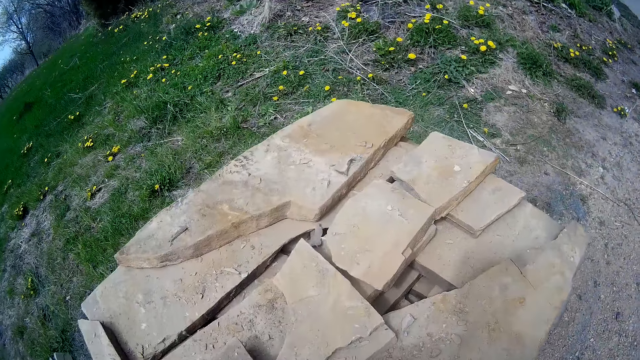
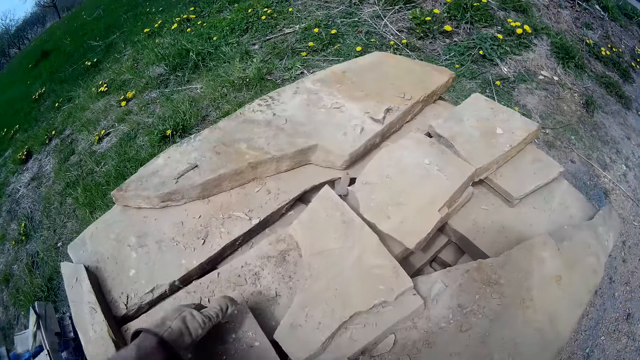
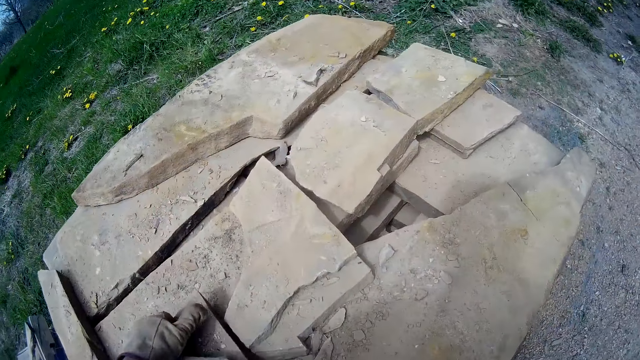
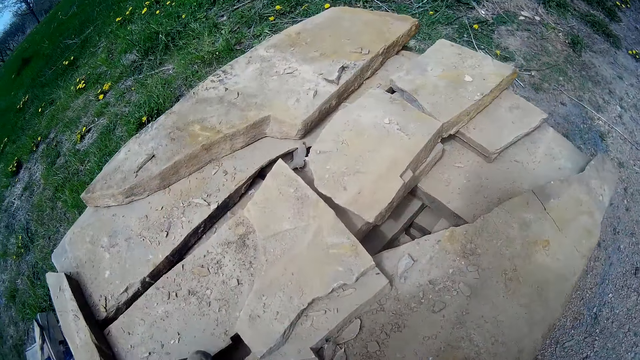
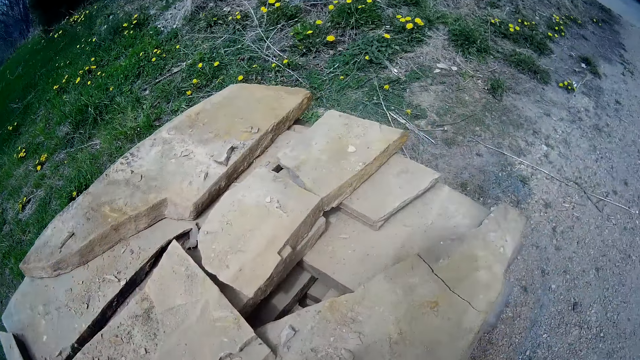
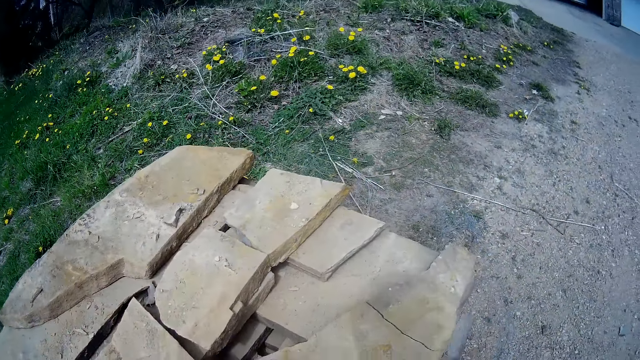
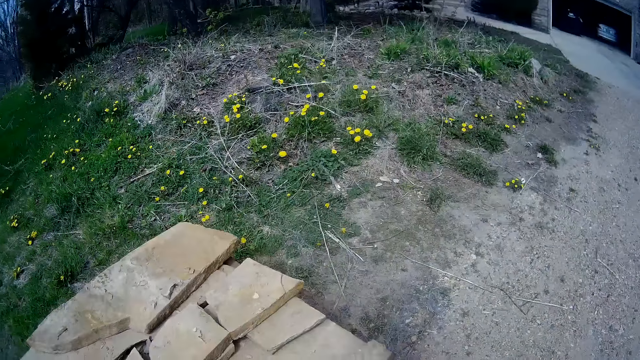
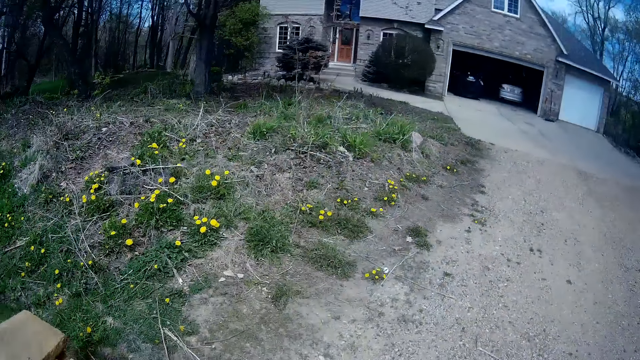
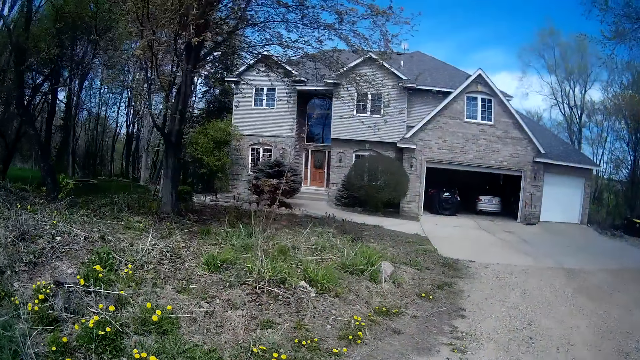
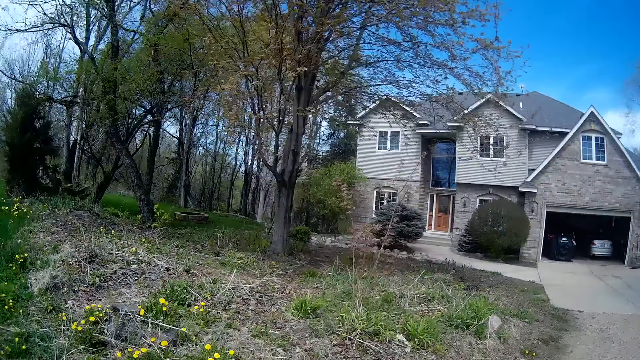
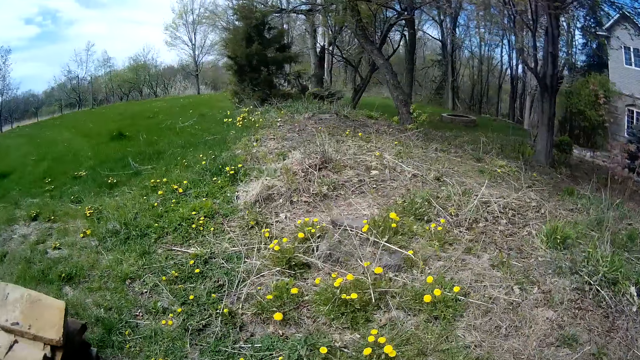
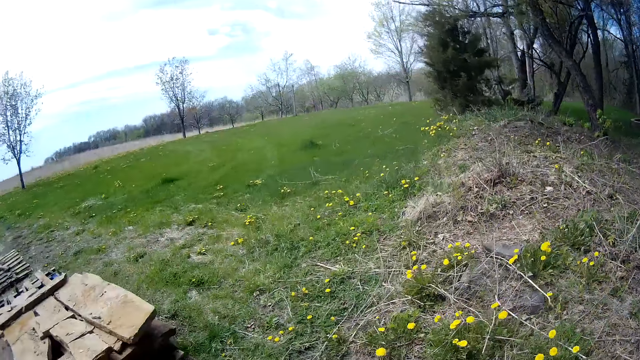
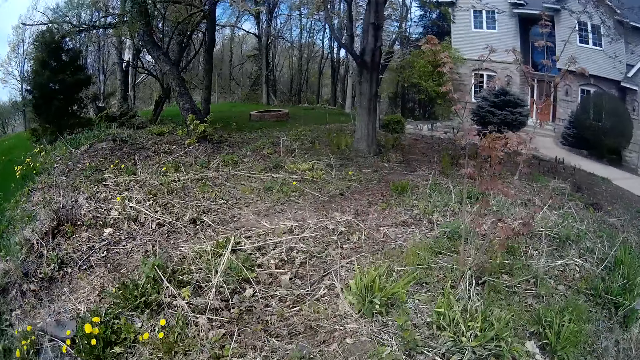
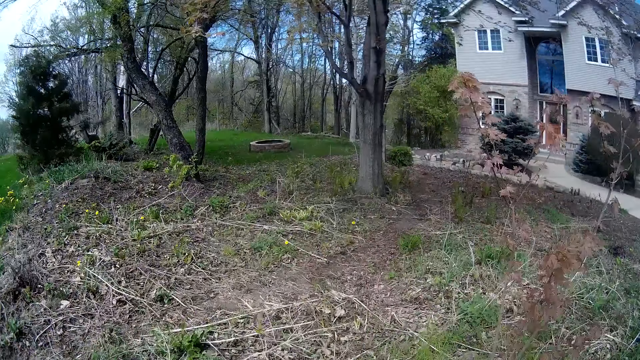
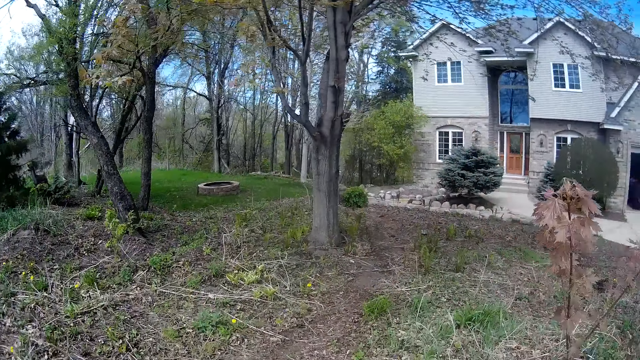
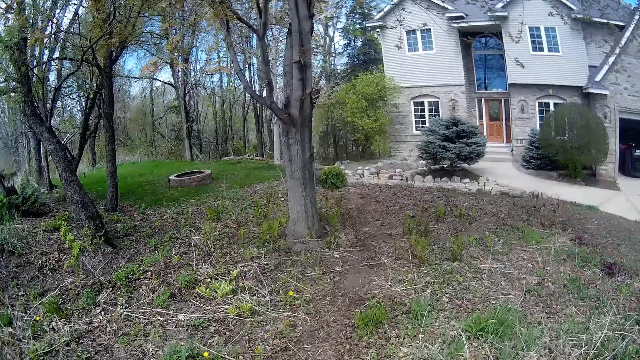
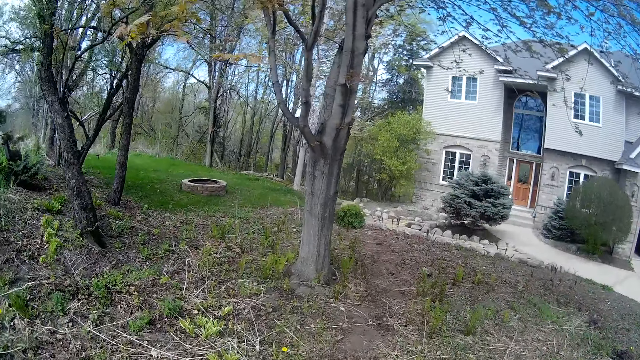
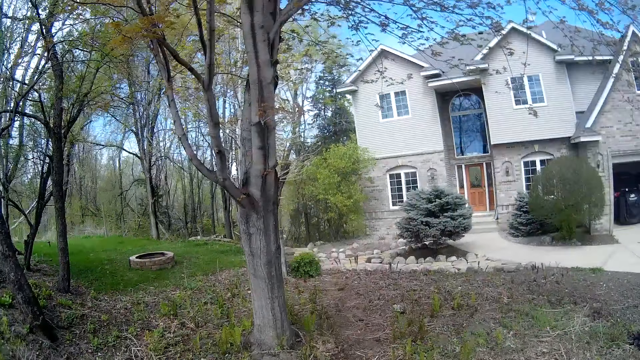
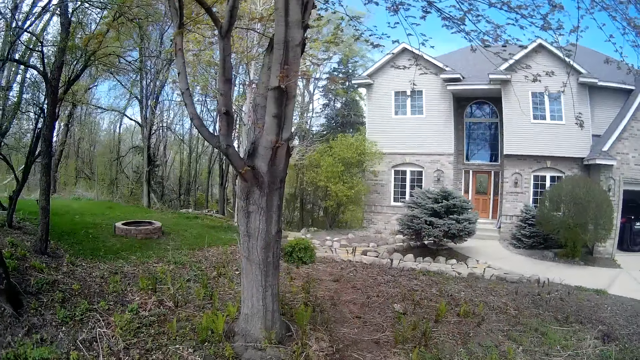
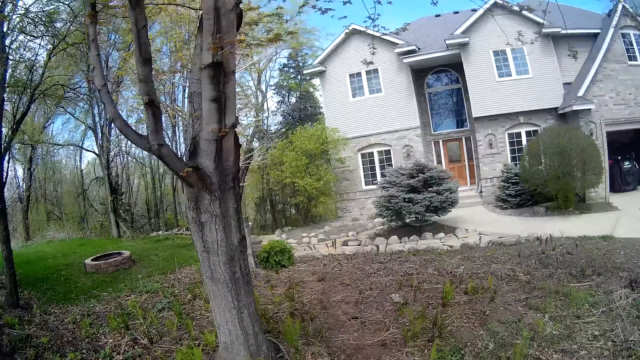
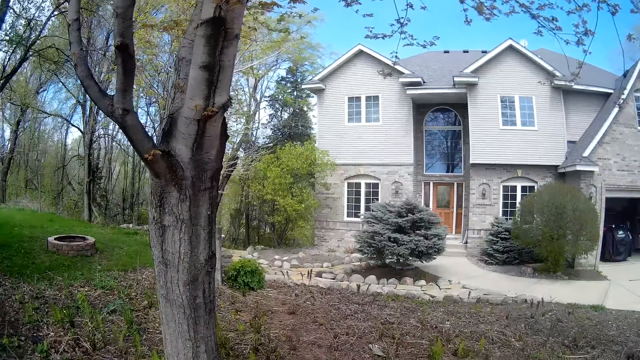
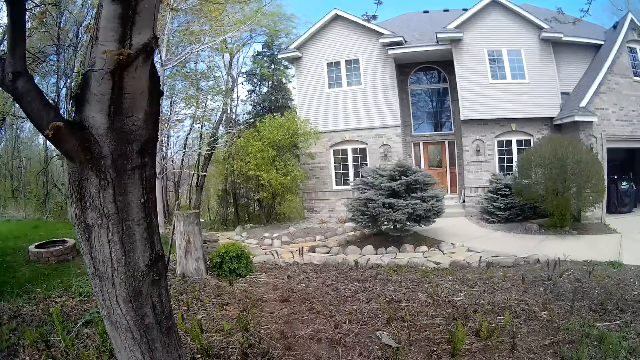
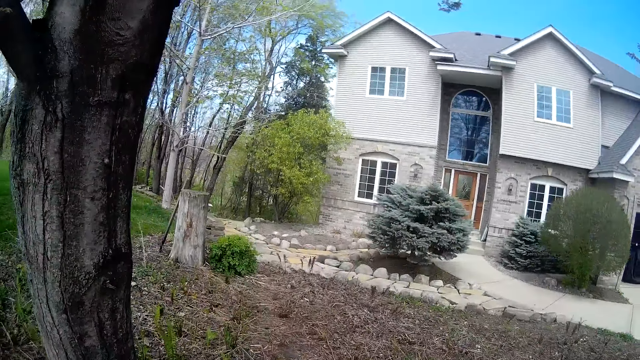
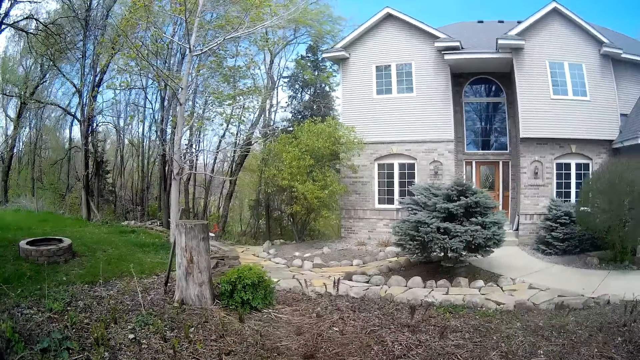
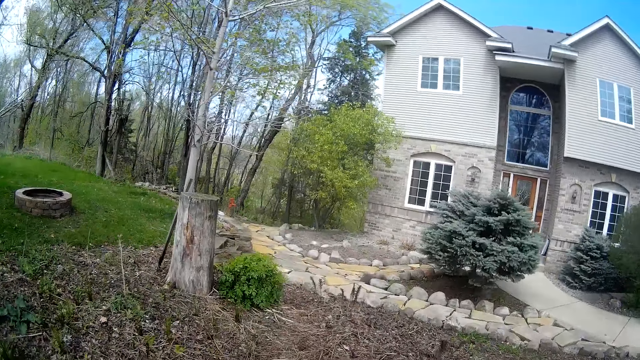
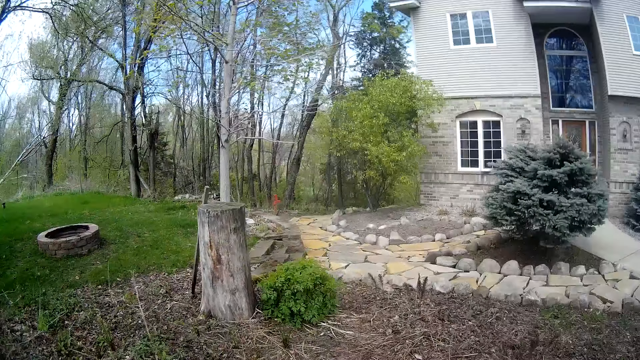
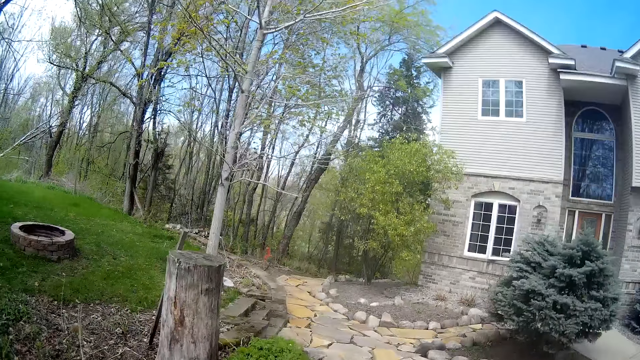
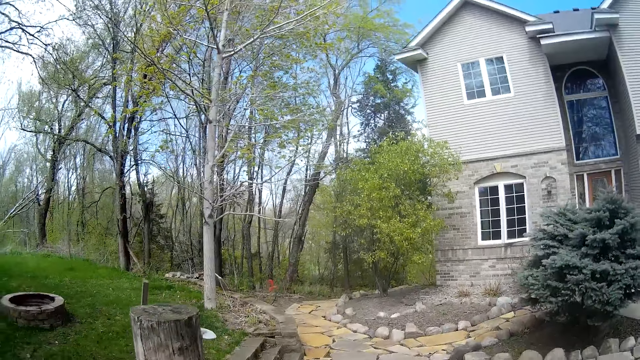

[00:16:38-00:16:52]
The camera wearer picks up the rock with both hands. They walk.

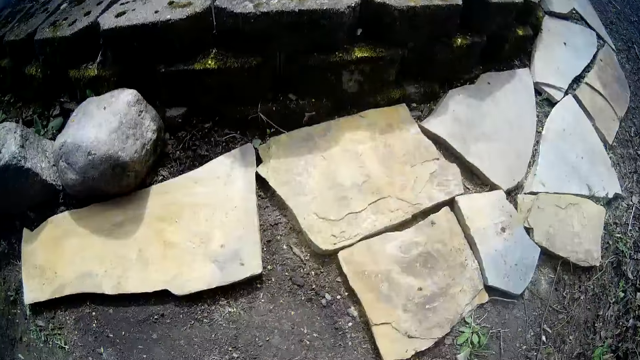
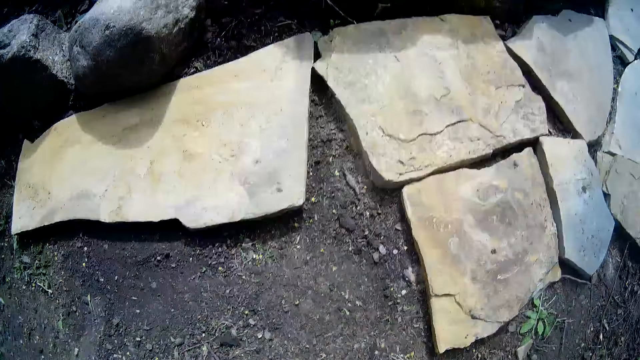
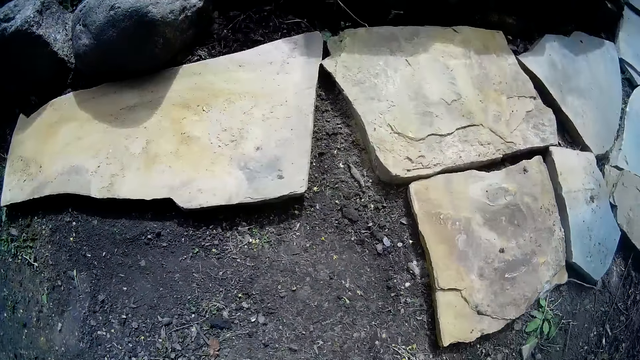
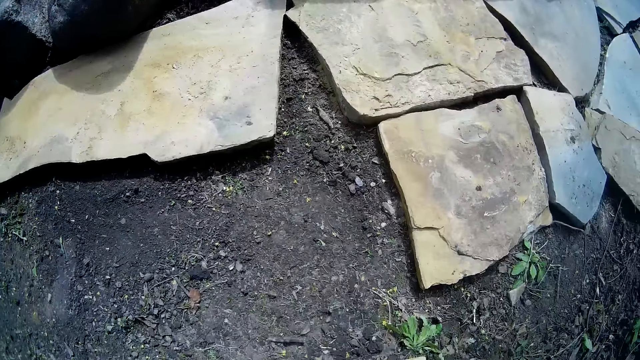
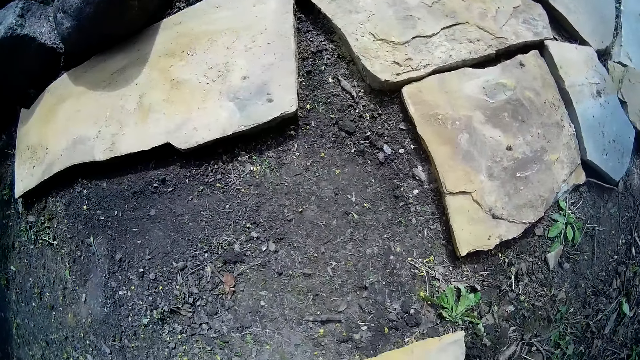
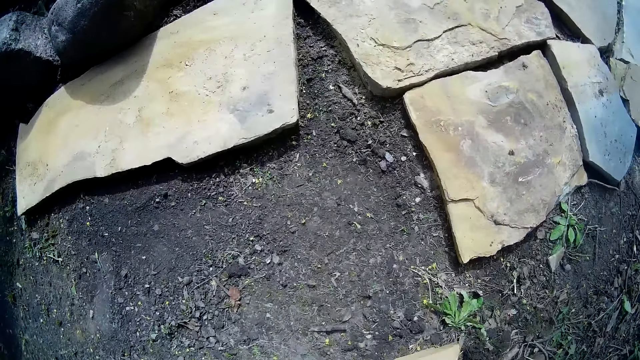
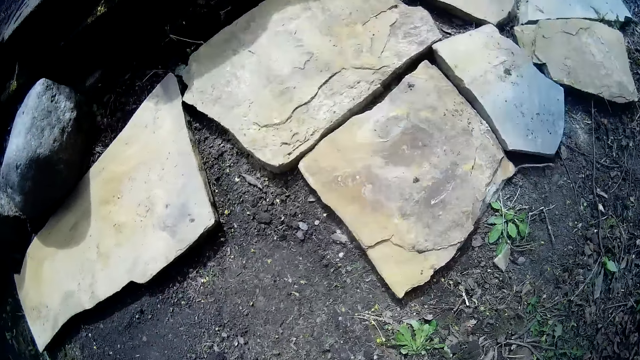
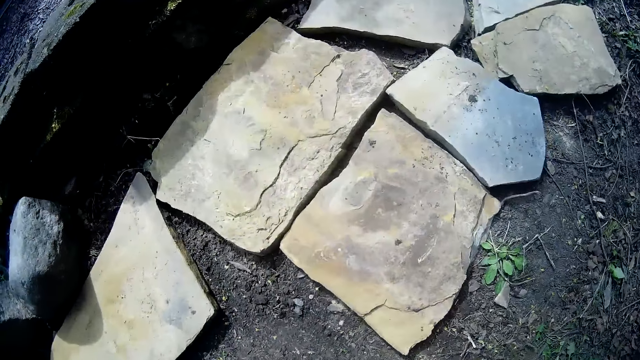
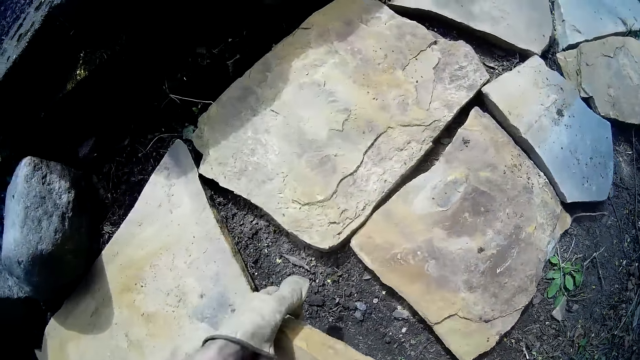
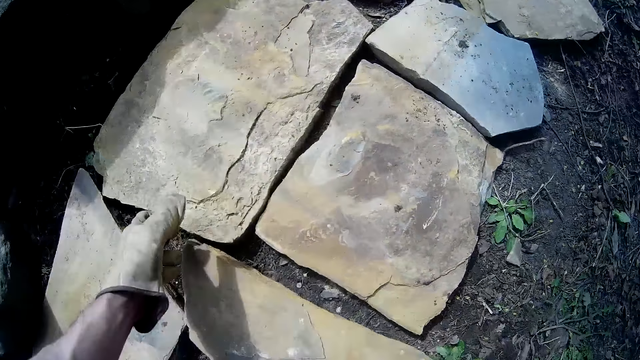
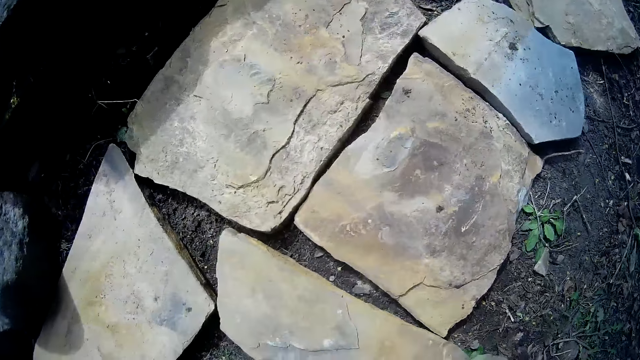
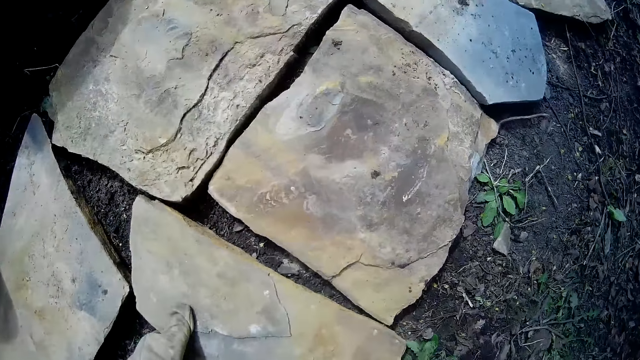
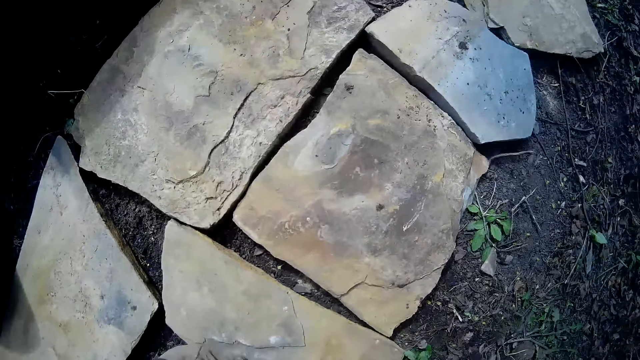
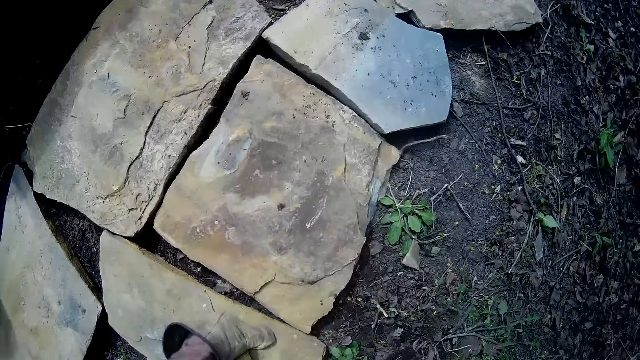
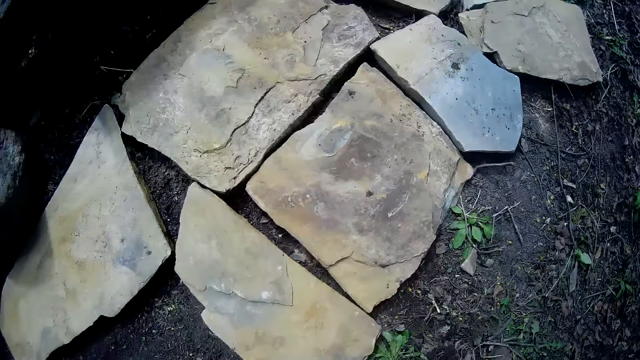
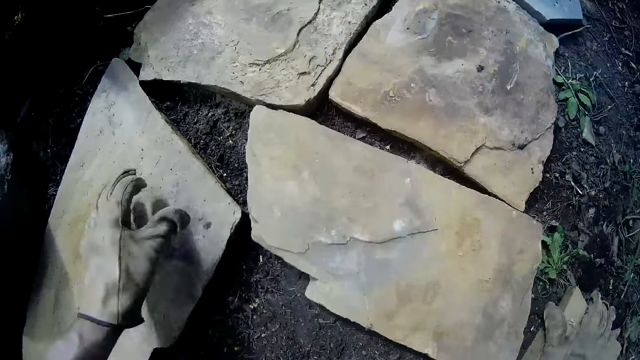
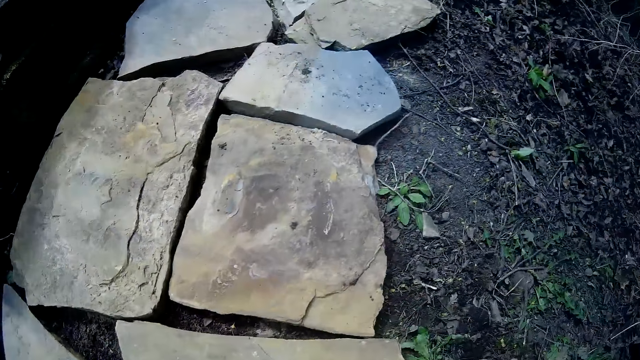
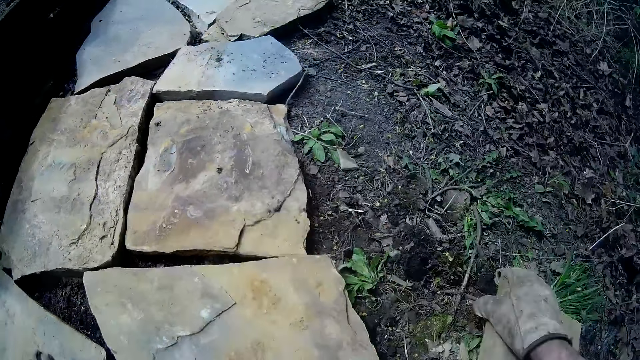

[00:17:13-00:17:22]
The camera wearer drops the rock or stone on the ground with his left hand. He fixes the stone. He removes his left hand from the rock. He touches the rock with his left hand. He shifts the rock.
